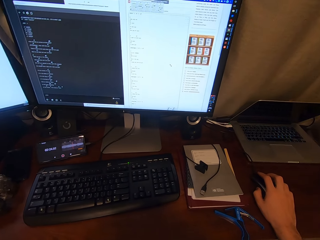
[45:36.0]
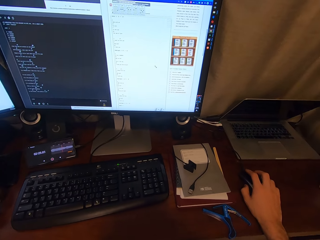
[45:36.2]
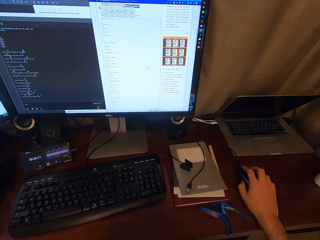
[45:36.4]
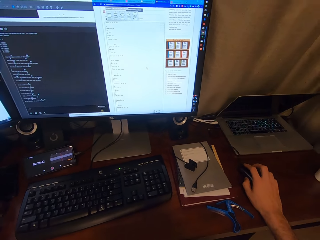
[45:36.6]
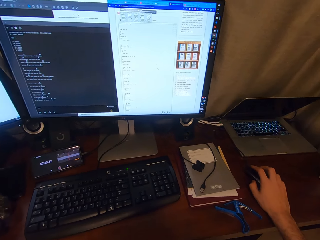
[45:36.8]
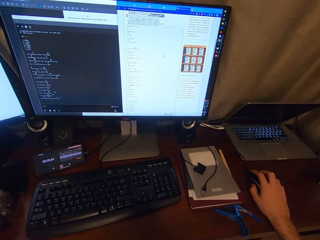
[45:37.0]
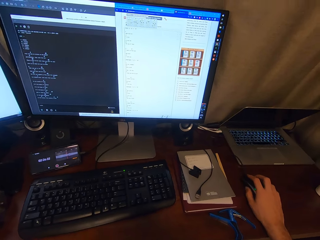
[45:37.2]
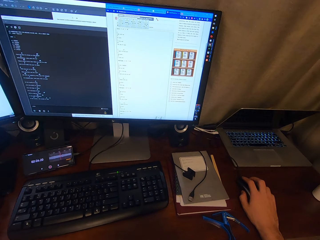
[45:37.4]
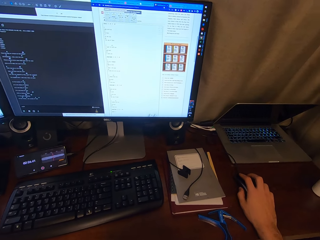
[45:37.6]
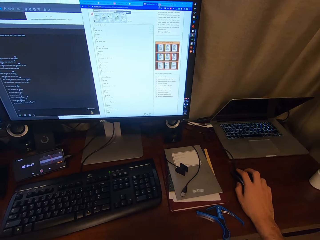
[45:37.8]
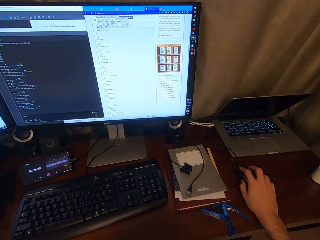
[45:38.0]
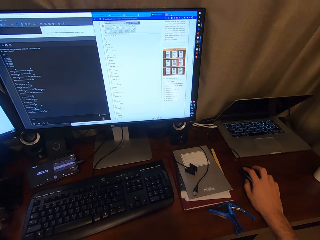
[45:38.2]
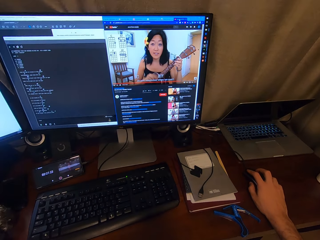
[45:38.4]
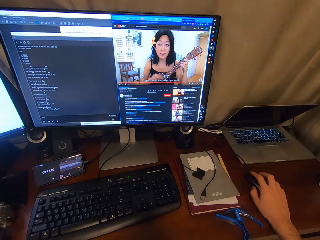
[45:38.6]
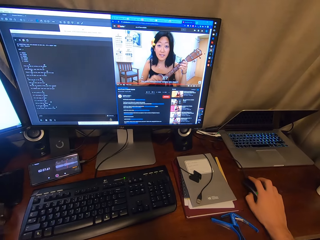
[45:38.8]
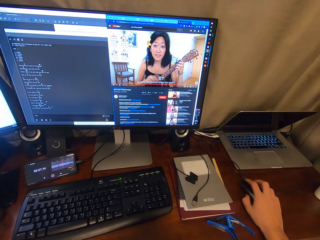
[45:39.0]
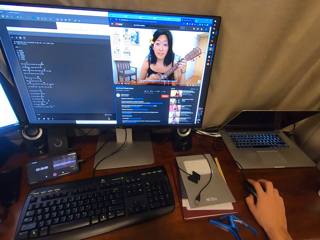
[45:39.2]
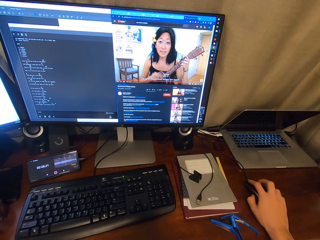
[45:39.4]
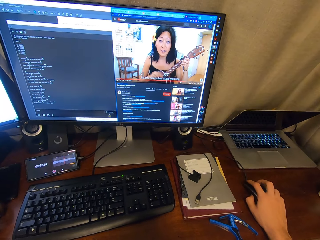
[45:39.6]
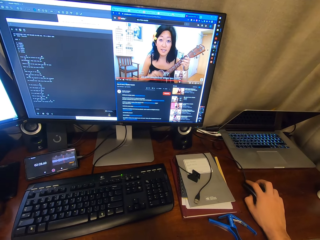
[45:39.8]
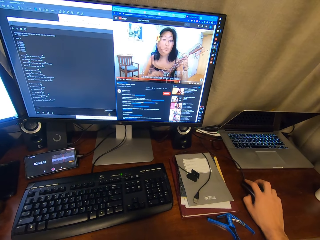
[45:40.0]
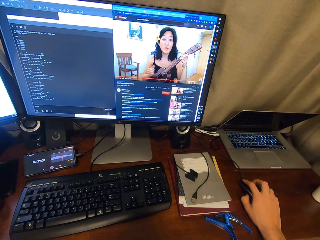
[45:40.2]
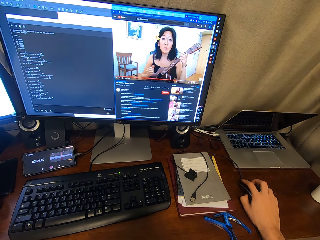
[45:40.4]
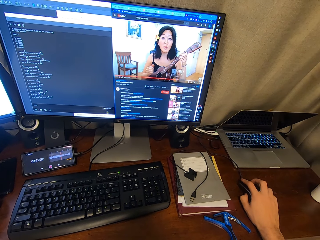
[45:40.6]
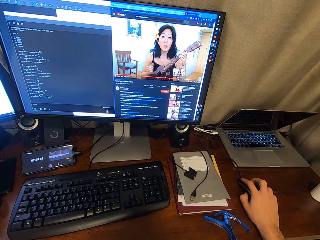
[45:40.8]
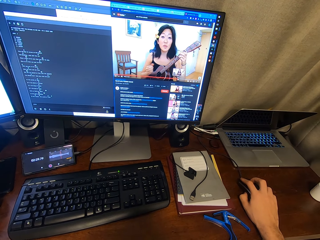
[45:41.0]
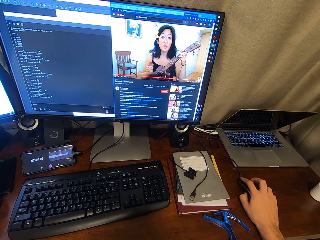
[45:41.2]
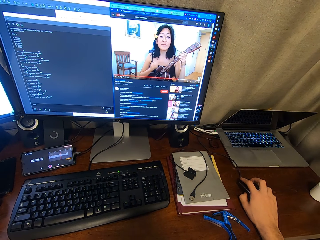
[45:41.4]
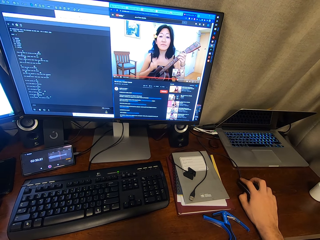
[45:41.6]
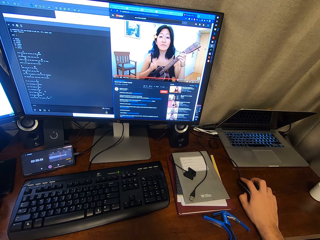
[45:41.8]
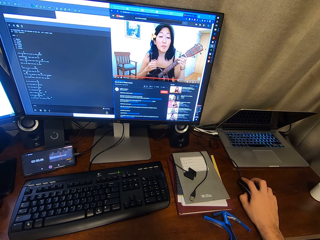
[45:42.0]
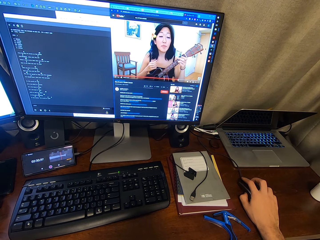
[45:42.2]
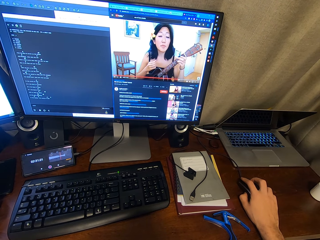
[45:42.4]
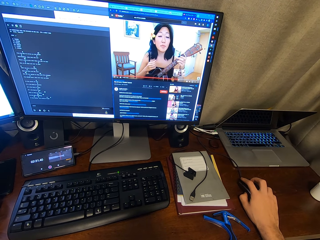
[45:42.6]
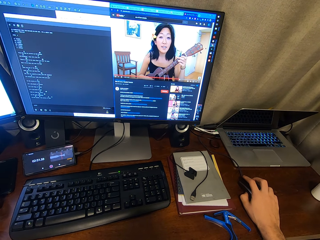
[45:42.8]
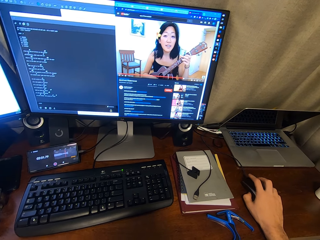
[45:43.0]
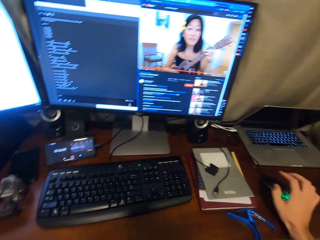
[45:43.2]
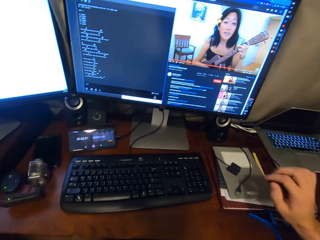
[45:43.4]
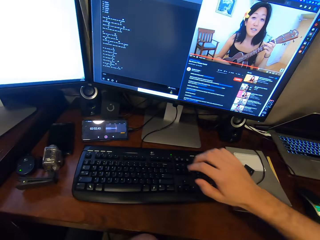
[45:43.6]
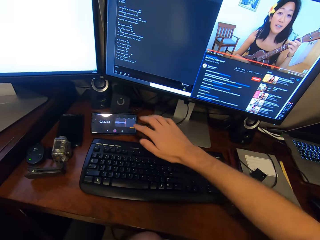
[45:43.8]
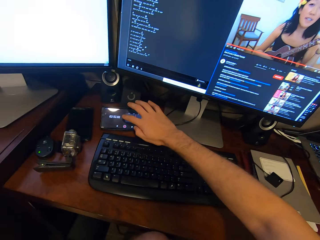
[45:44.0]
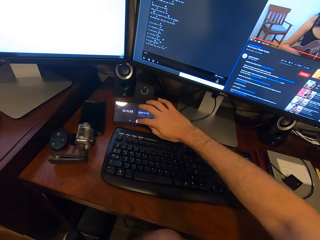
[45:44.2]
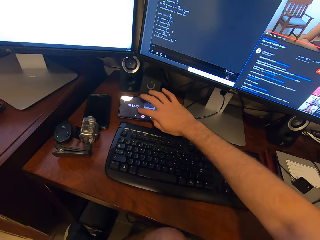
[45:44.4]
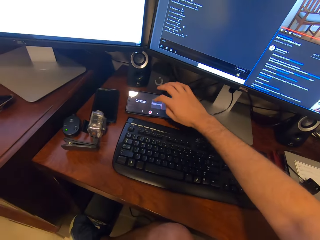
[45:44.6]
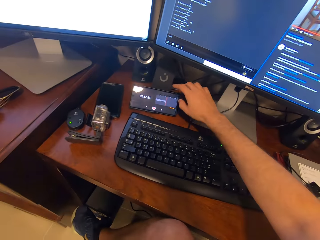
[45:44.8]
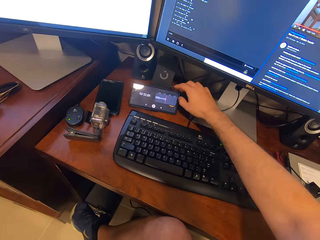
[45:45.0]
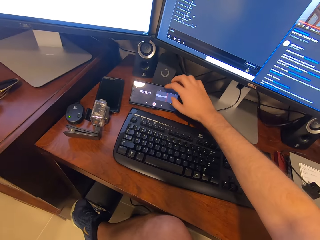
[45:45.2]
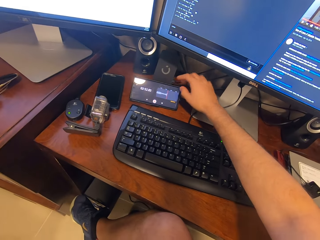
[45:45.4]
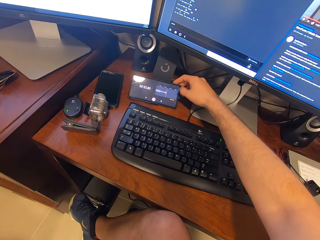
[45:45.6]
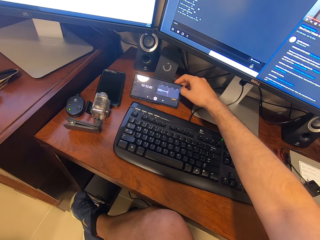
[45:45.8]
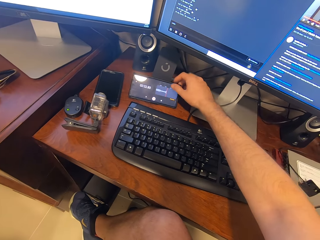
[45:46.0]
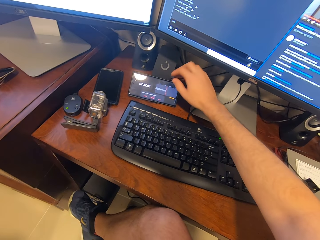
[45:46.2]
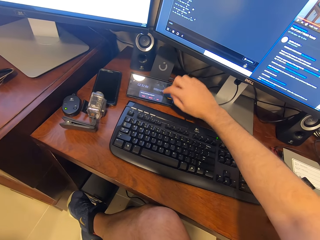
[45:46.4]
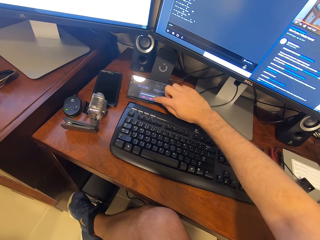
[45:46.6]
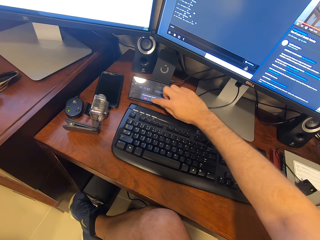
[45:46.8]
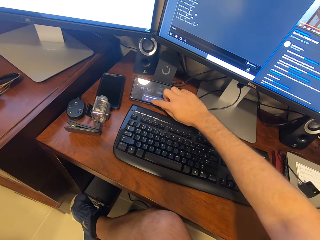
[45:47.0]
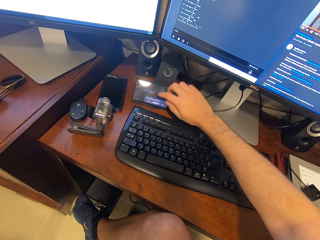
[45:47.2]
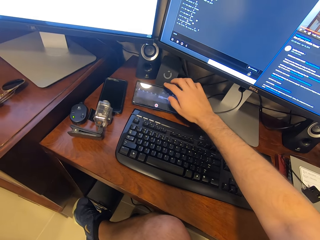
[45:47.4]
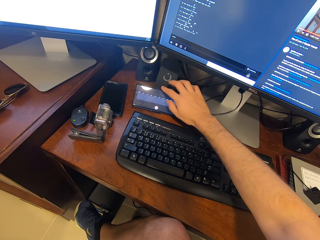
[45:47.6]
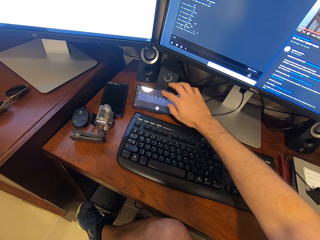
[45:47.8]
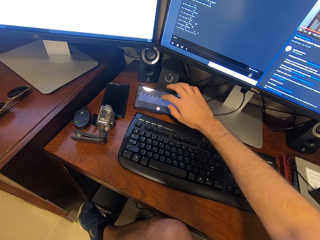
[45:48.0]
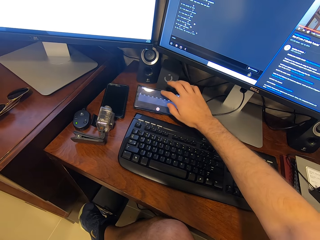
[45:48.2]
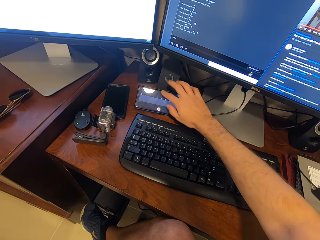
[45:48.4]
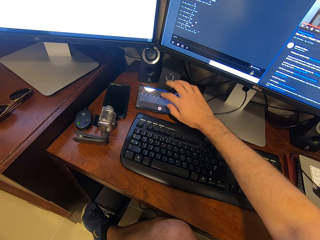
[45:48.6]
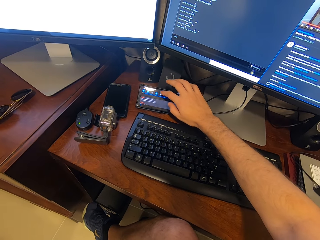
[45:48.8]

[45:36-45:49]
The camera wearer touches the phone's screen. They scroll on the phone.

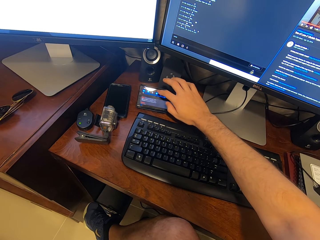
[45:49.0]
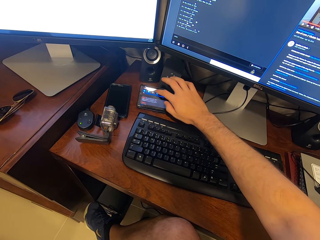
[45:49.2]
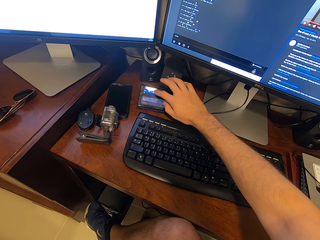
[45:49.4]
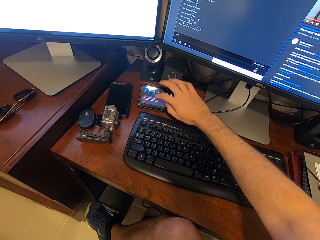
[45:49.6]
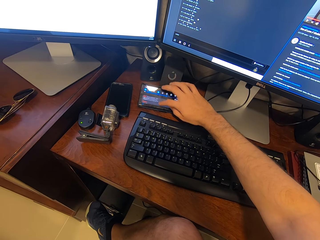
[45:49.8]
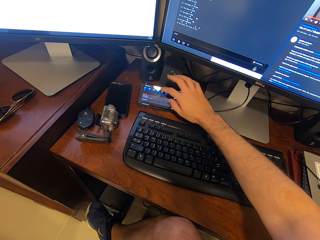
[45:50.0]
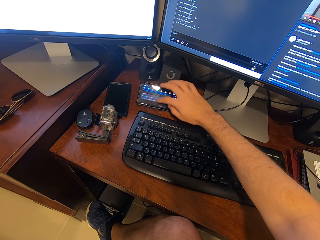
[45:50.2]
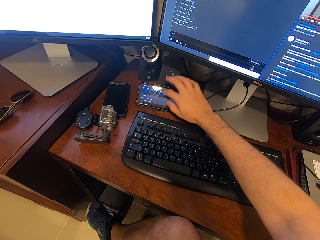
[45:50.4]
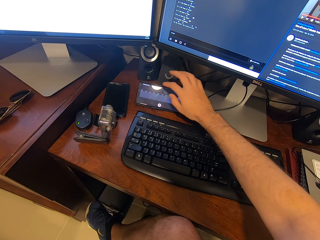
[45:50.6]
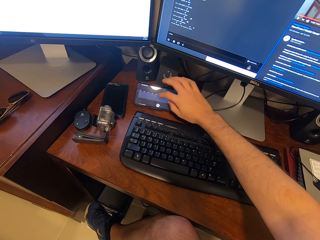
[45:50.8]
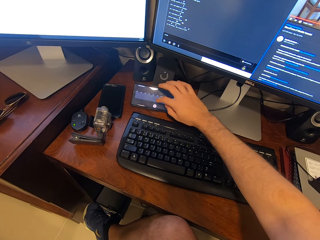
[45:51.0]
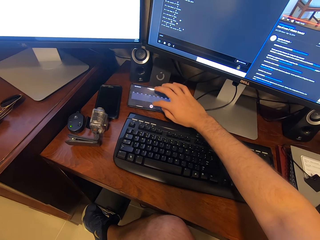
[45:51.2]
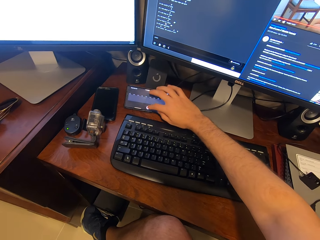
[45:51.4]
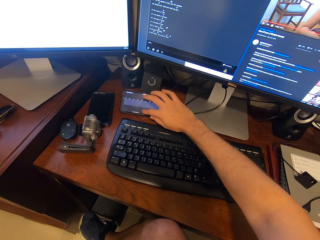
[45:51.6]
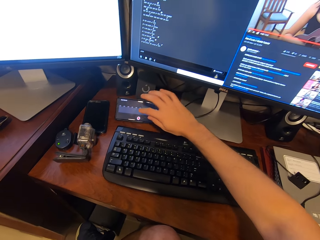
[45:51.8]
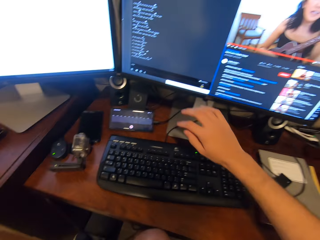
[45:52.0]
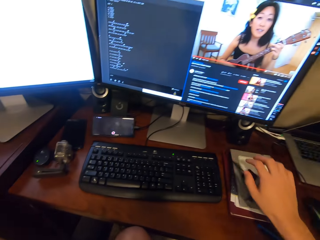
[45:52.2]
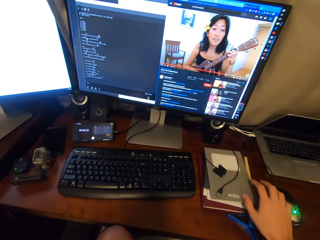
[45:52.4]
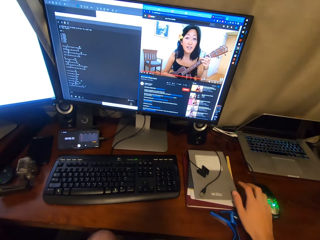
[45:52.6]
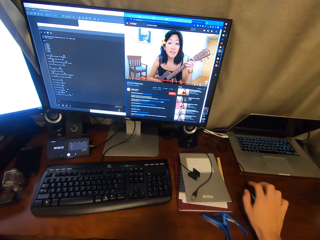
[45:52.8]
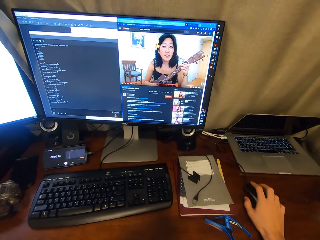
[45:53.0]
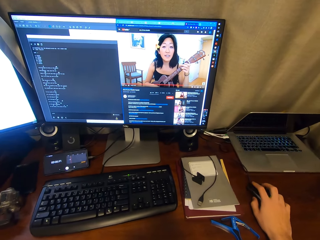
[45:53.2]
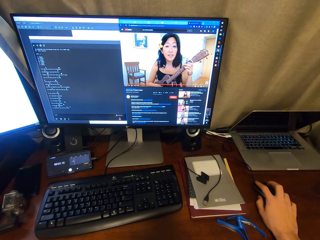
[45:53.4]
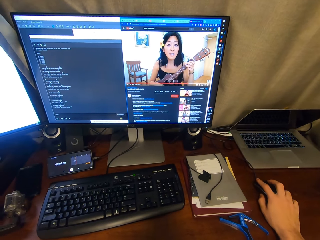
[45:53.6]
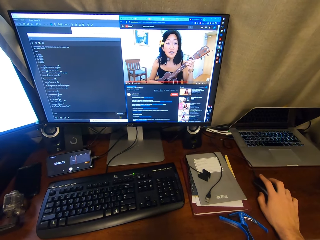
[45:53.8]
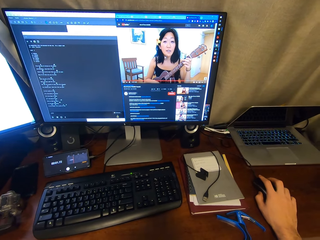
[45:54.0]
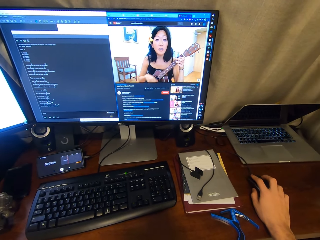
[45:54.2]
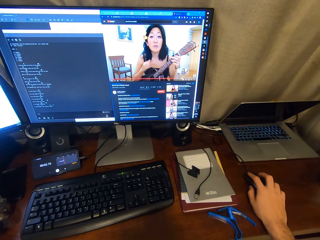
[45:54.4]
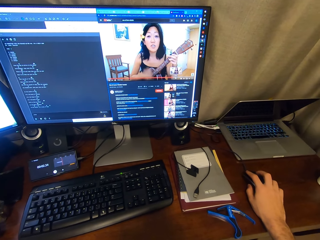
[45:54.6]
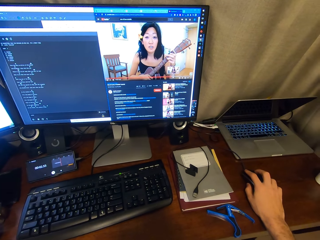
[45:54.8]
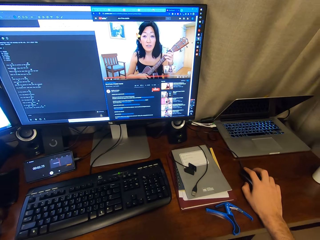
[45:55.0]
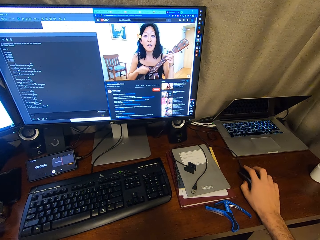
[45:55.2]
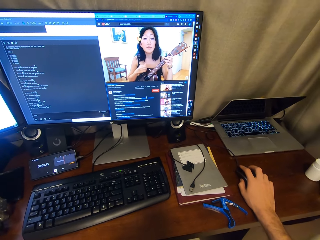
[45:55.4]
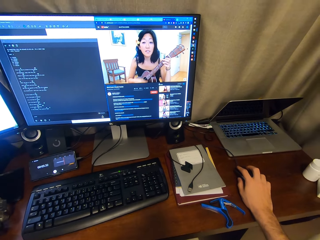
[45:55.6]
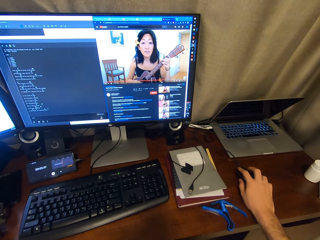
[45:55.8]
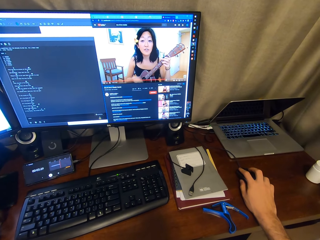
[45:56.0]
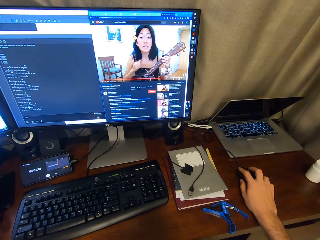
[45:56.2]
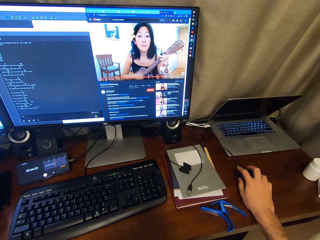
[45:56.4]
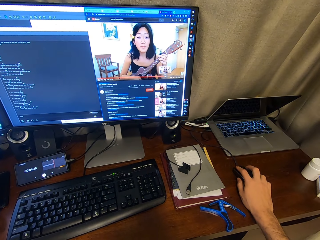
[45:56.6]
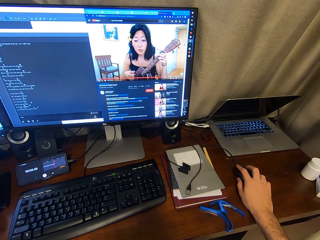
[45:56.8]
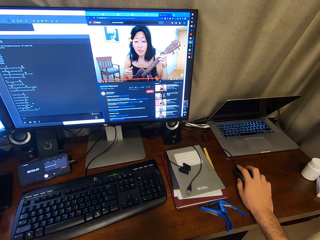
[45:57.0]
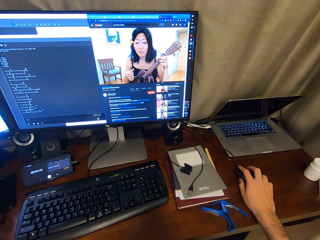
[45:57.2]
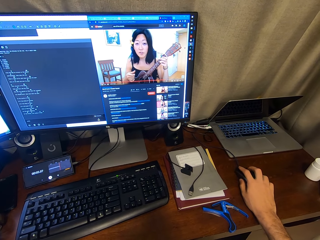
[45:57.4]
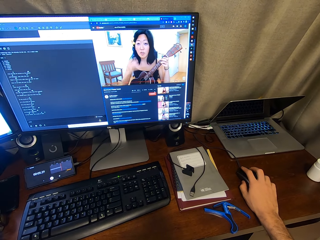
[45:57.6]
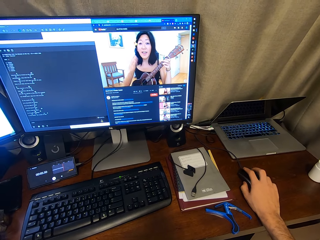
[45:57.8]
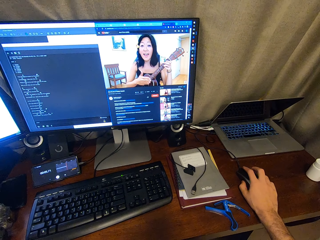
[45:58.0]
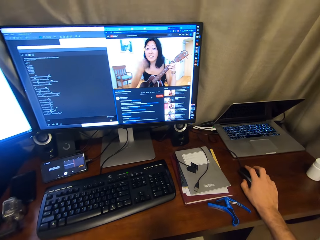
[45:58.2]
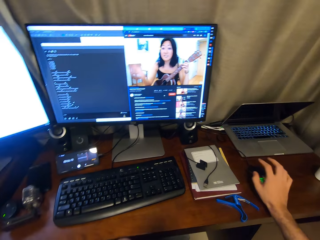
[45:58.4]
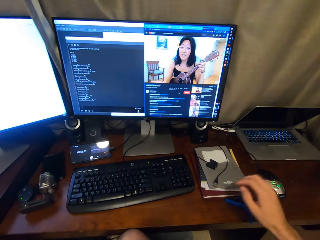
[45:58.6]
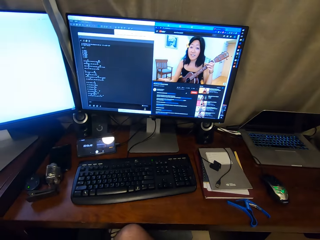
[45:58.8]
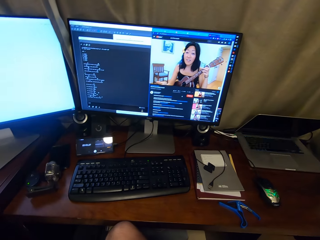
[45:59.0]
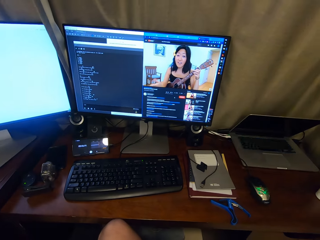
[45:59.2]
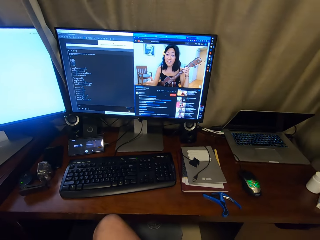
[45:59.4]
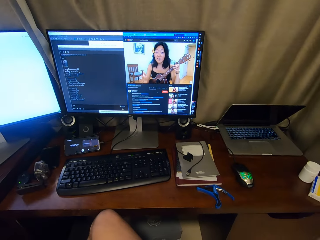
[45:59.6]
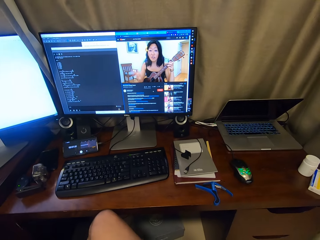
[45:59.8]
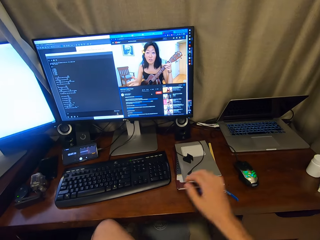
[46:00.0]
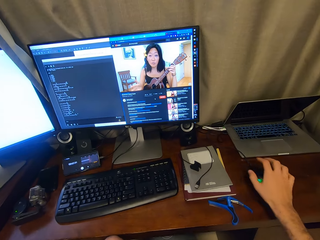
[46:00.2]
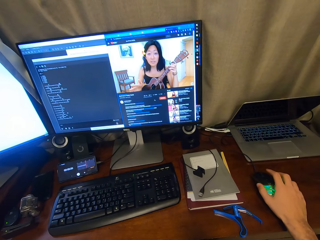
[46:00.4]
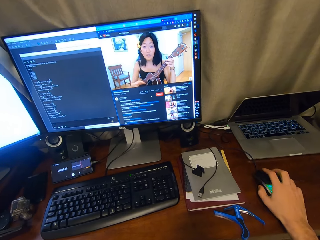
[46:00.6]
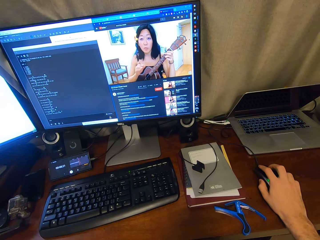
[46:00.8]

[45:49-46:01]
The camera wearer touches a mouse. They hold the mouse. They browse in the computer. They remove their hand off the mouse.
